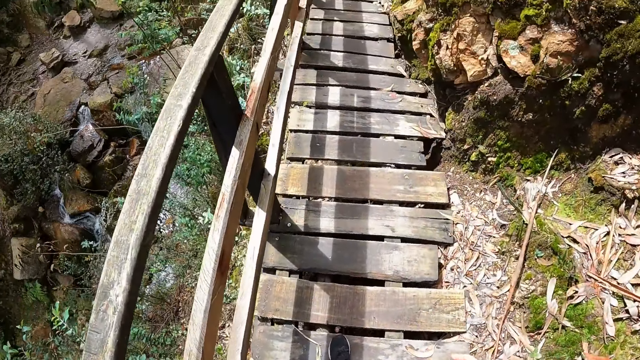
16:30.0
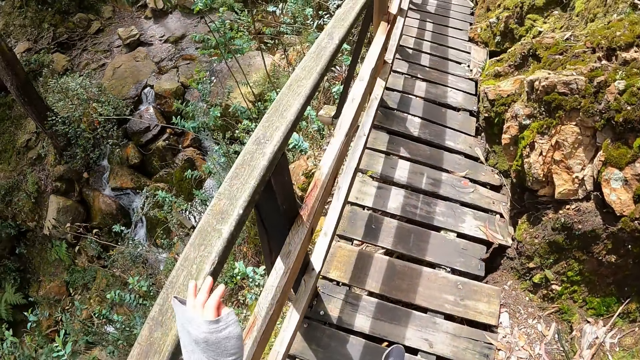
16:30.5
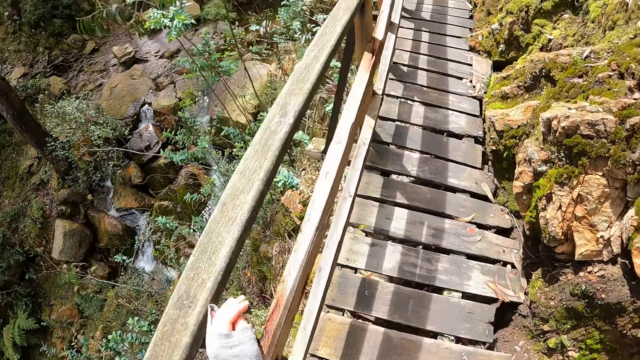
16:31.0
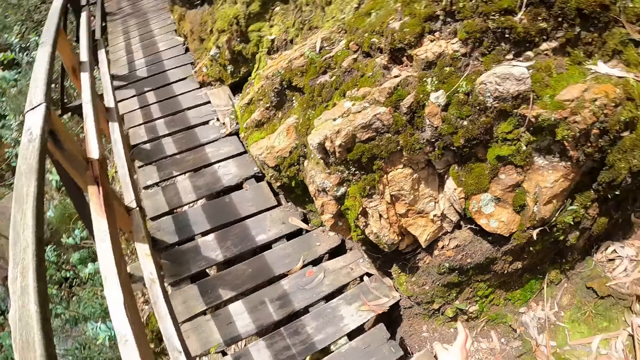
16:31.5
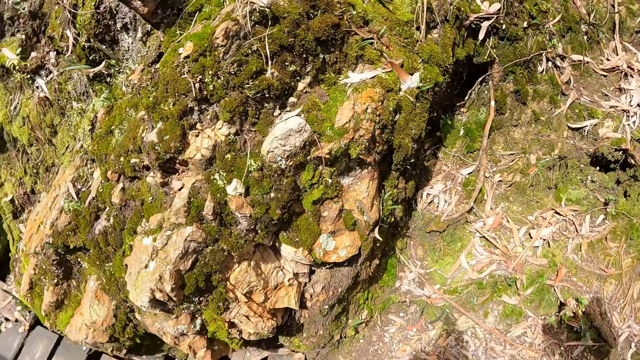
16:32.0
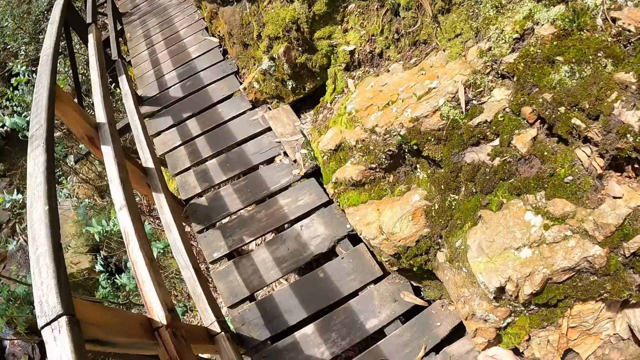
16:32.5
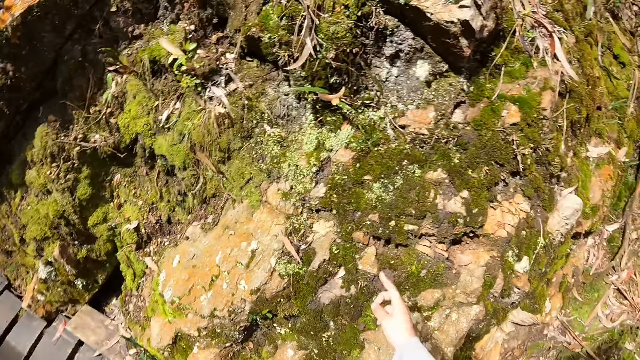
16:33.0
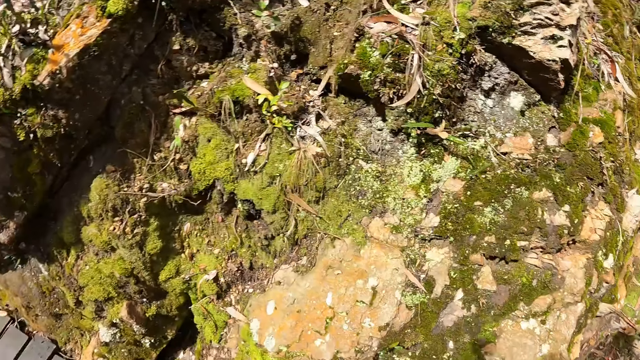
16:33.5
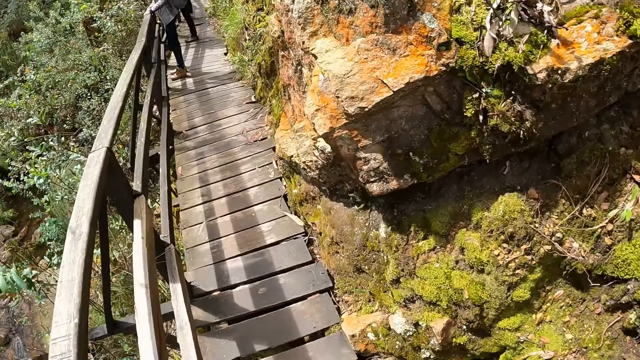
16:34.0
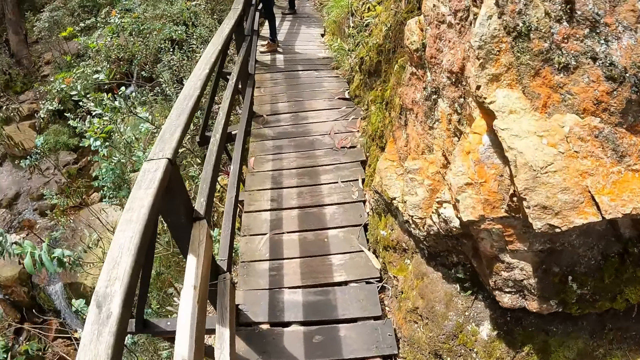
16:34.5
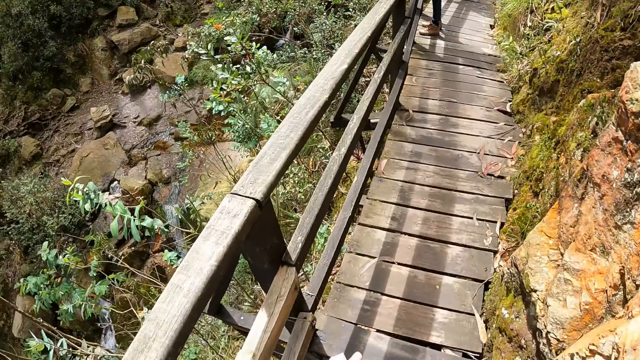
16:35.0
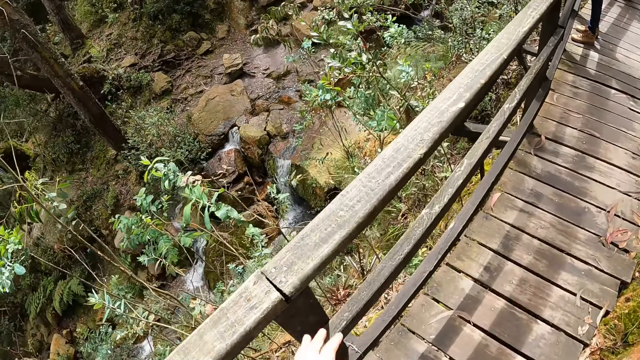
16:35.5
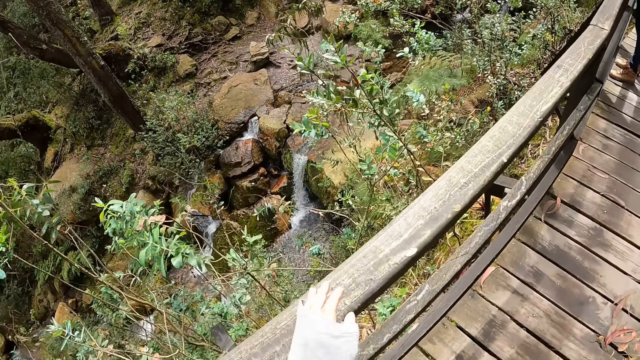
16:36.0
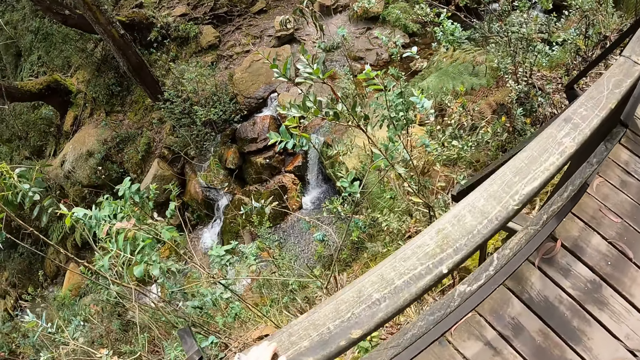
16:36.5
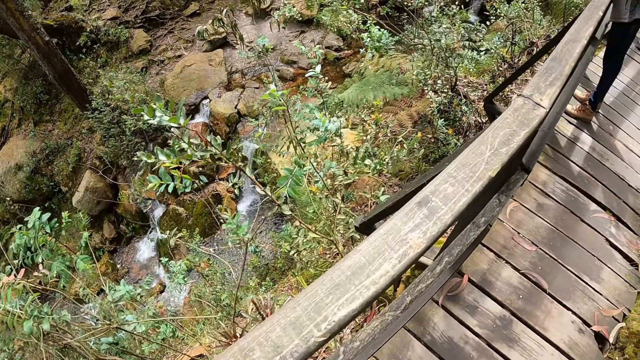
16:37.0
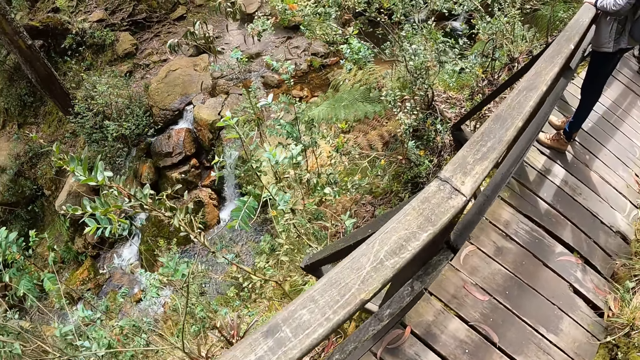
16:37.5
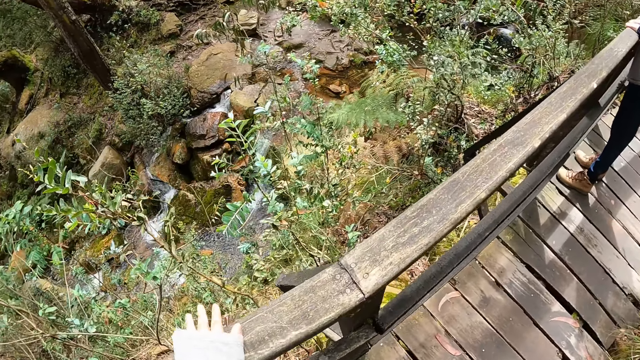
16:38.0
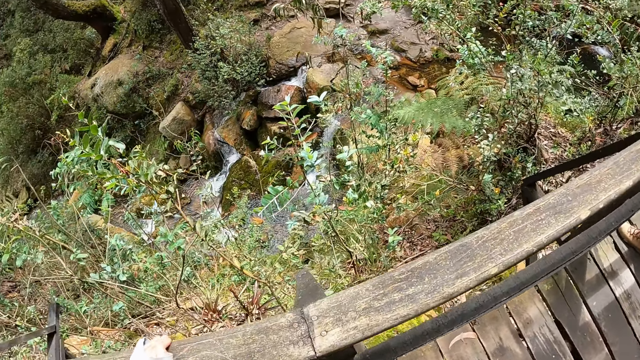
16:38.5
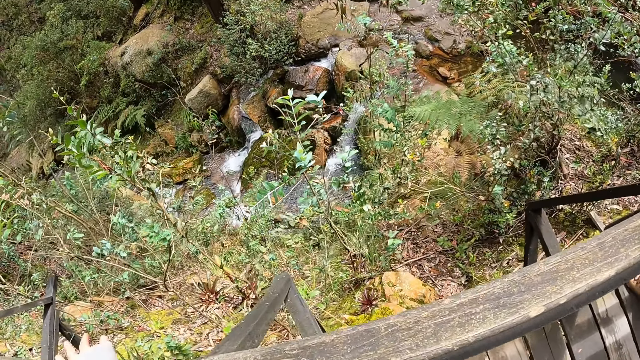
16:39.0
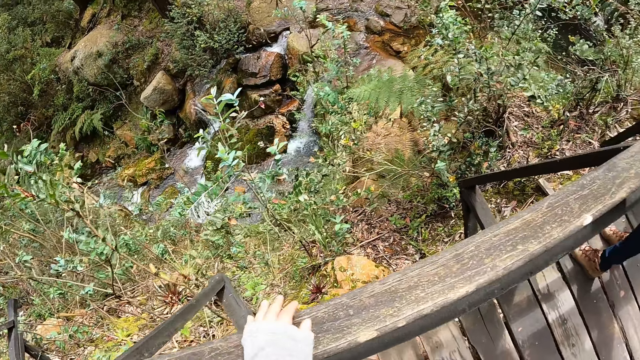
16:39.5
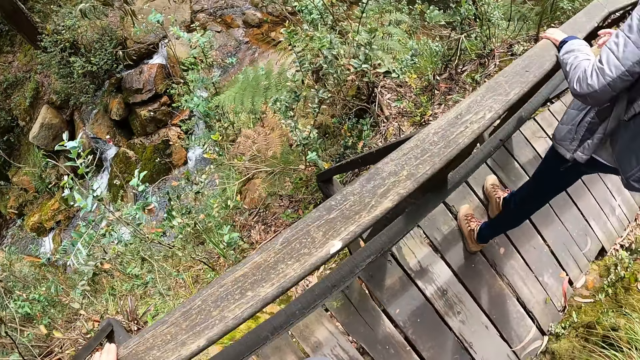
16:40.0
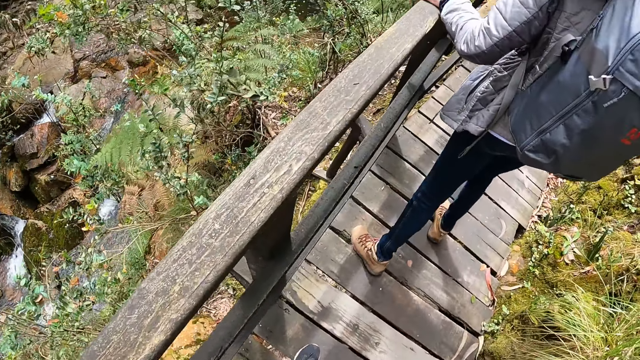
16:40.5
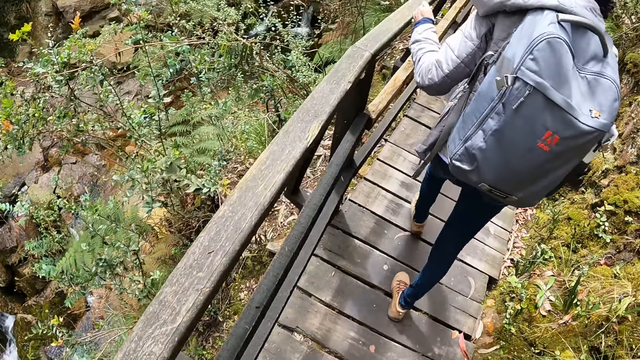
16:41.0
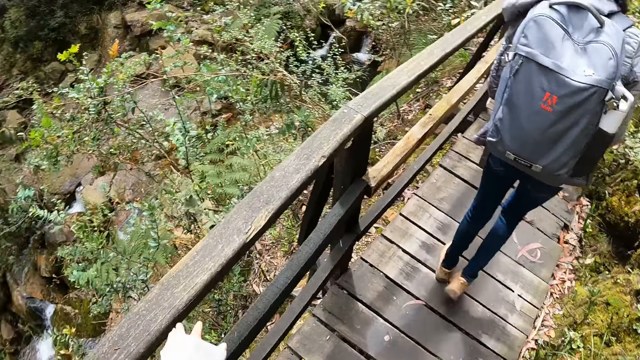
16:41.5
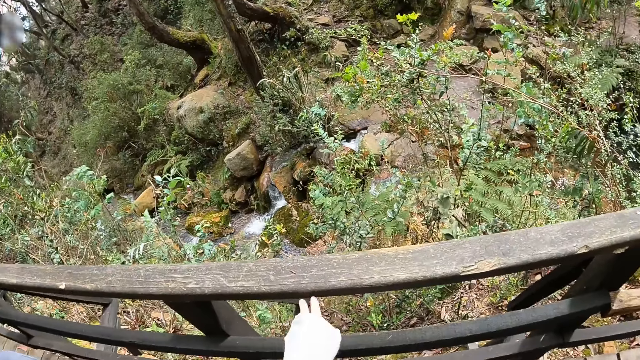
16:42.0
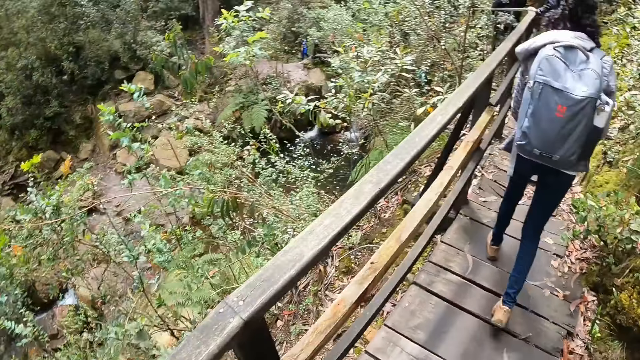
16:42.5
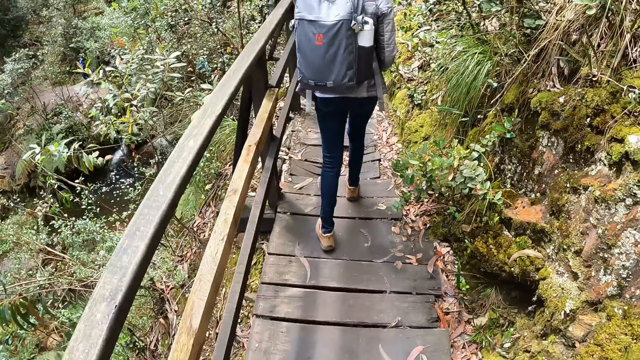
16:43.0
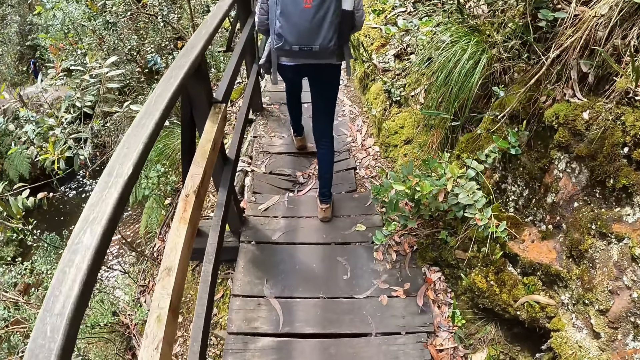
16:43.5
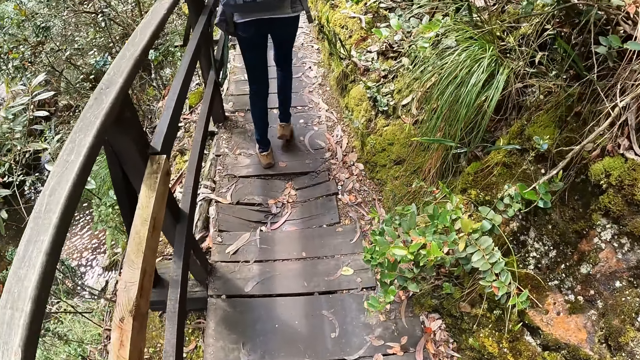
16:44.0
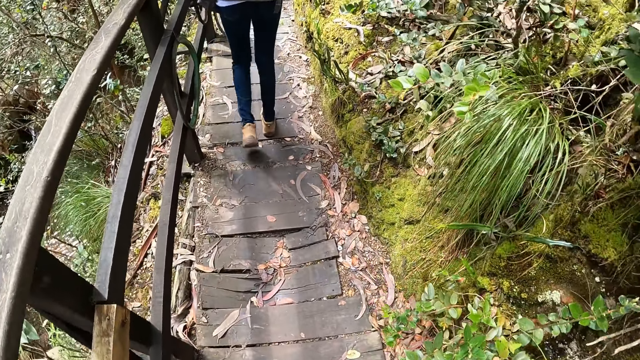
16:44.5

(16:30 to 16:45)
The camera wearer walks and looks around. They point the finger and look around. They walk. They walk and look around. They walk, look around and touch the wood. They walk, look around and touch the wood. They look around and touch the wood. A woman walks. The camera wearer walks, looks around and touches the wood.

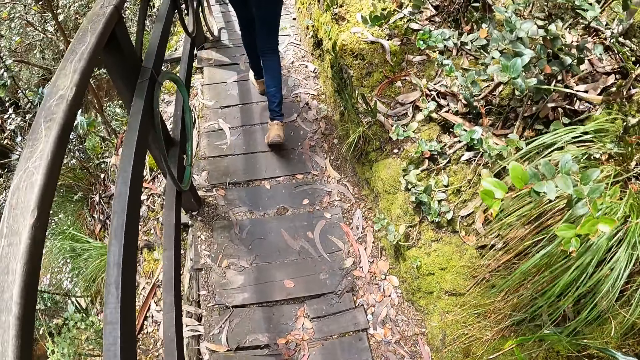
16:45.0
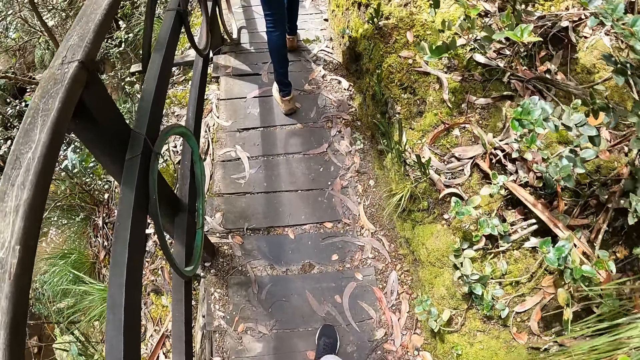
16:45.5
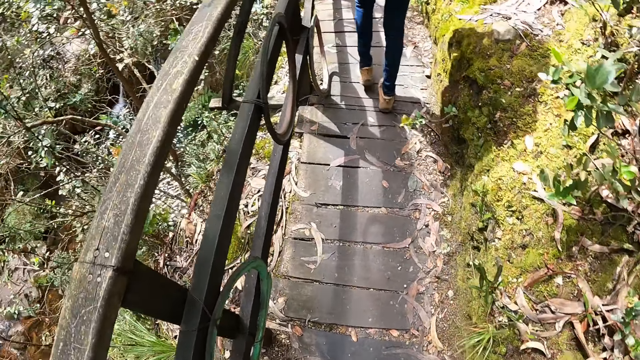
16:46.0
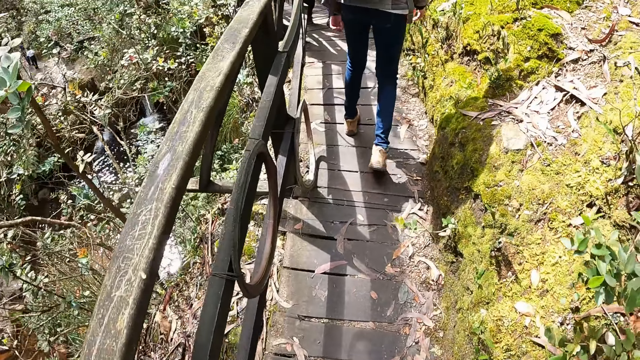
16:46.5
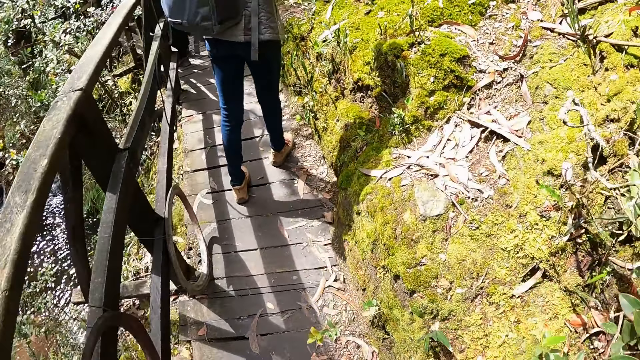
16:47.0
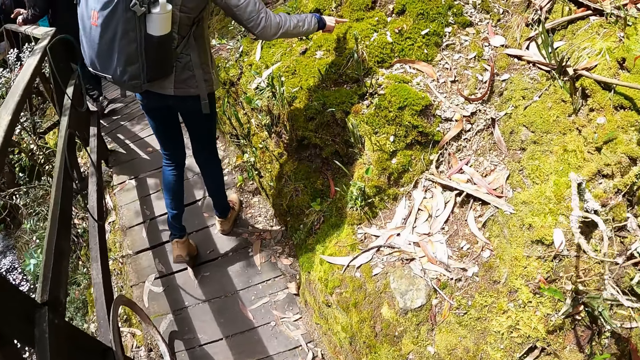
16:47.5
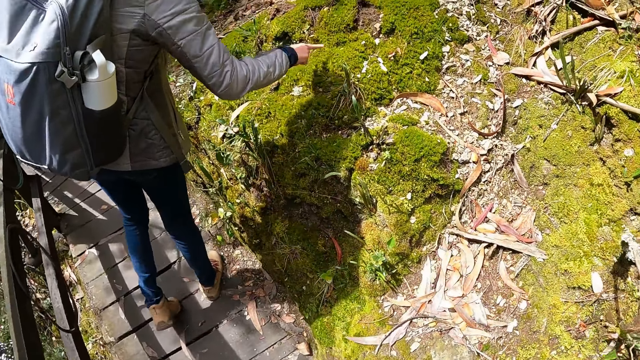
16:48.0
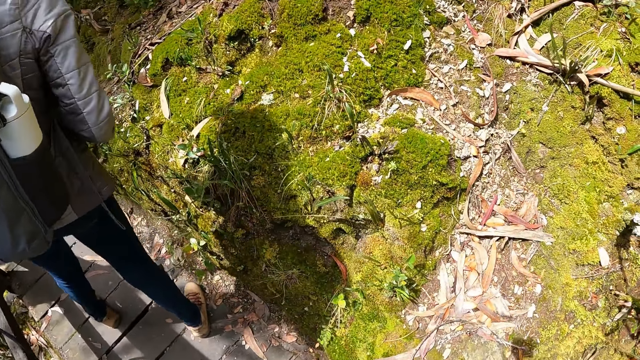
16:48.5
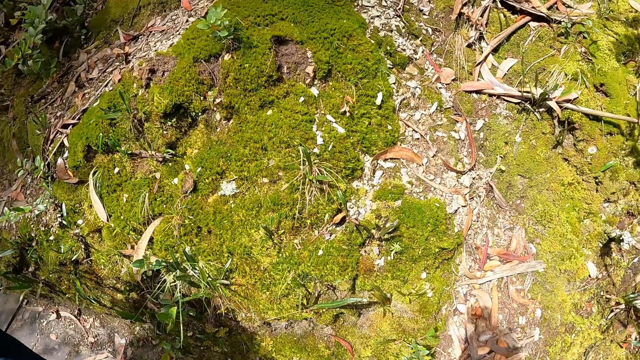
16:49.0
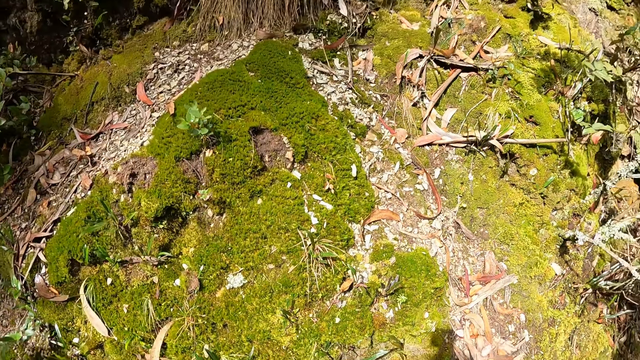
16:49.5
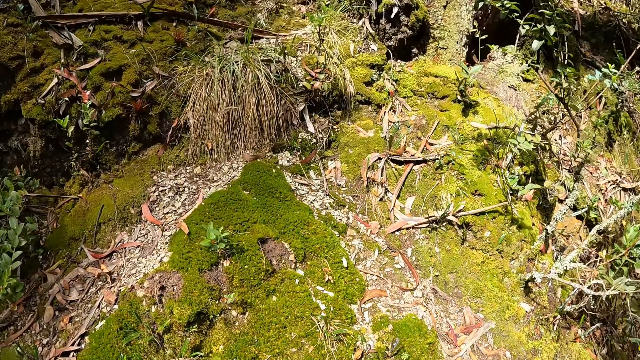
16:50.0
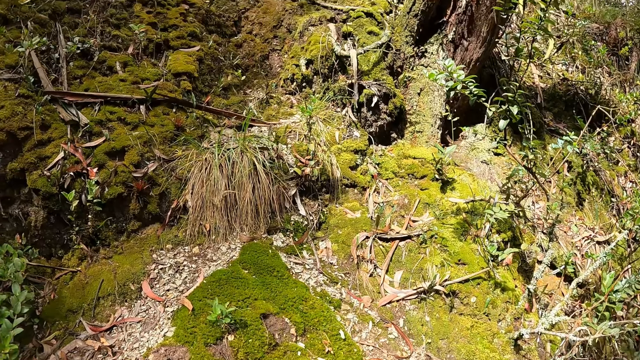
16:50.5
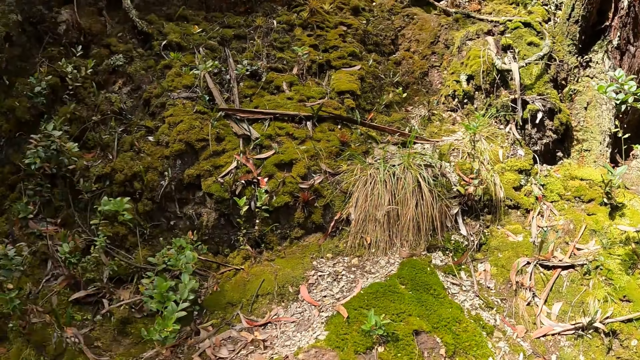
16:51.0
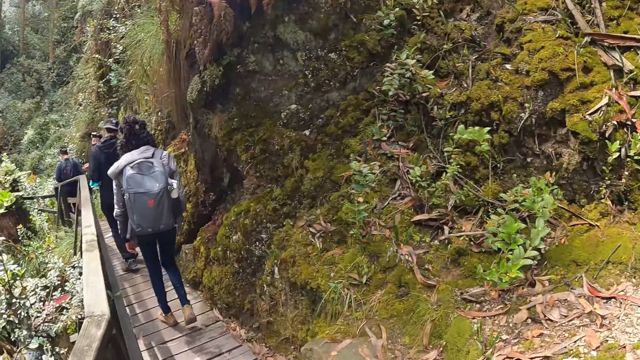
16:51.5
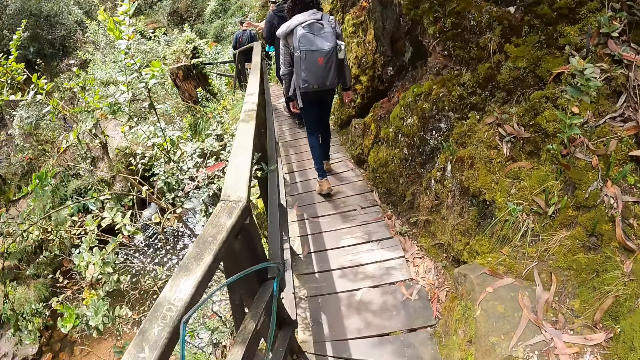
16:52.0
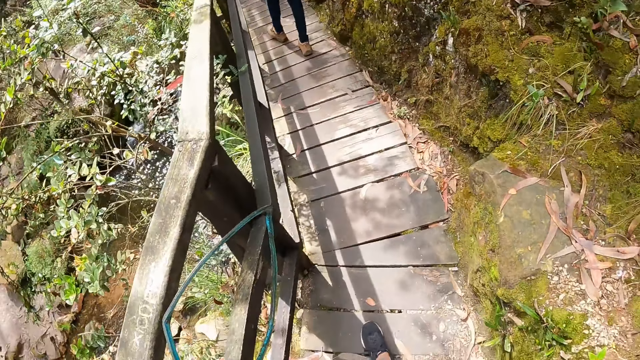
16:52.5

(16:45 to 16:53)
A woman touches a stone with her right hand. The camera wearer walks and looks around.
